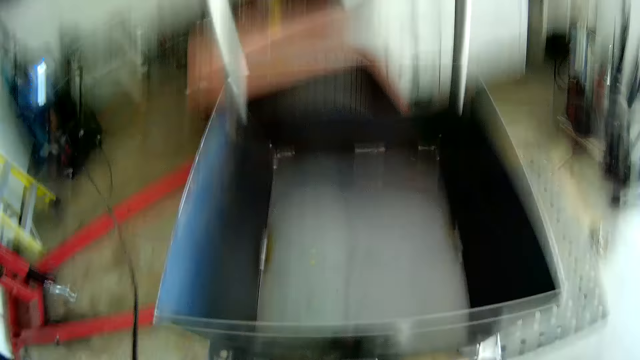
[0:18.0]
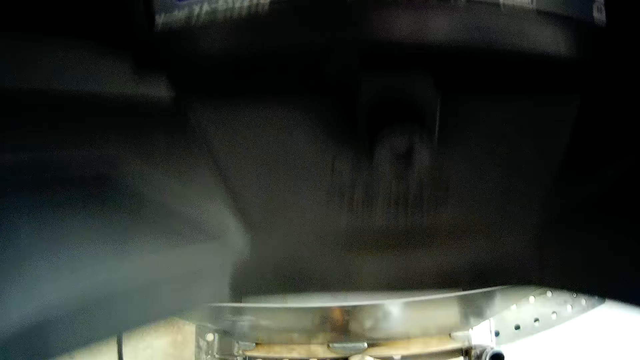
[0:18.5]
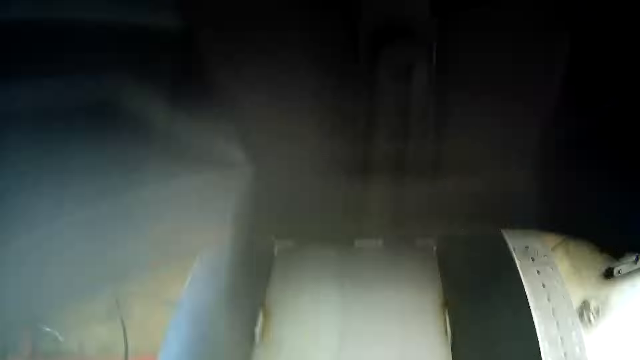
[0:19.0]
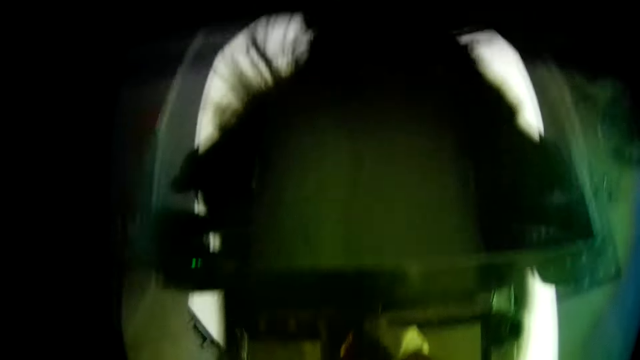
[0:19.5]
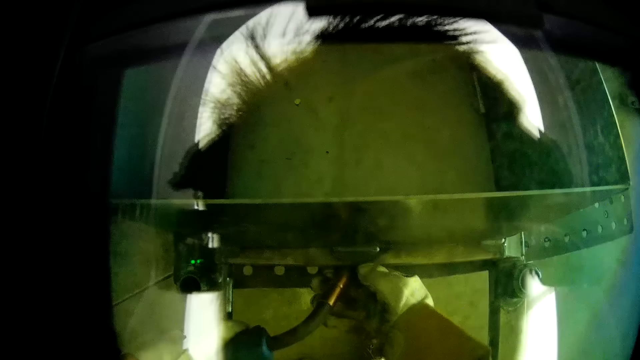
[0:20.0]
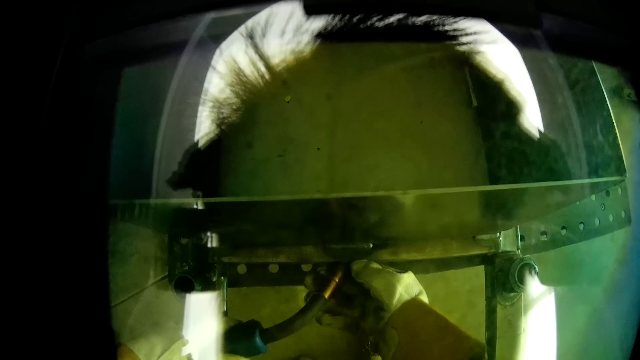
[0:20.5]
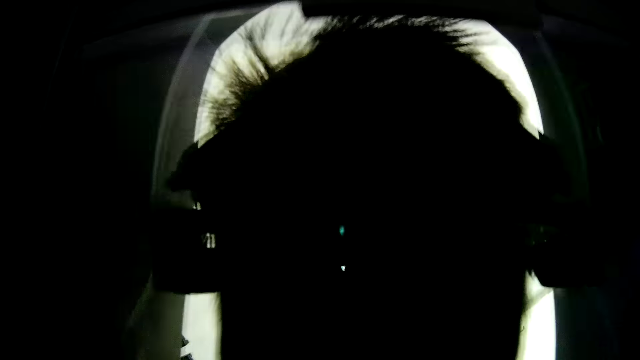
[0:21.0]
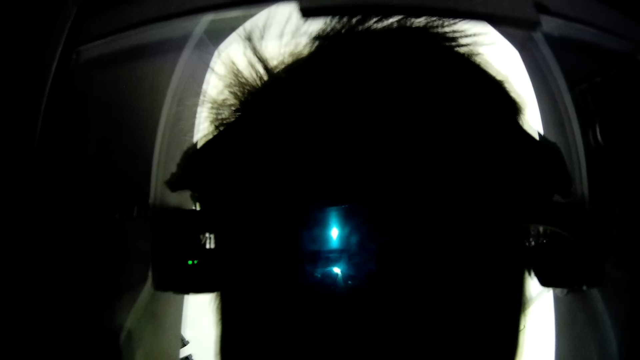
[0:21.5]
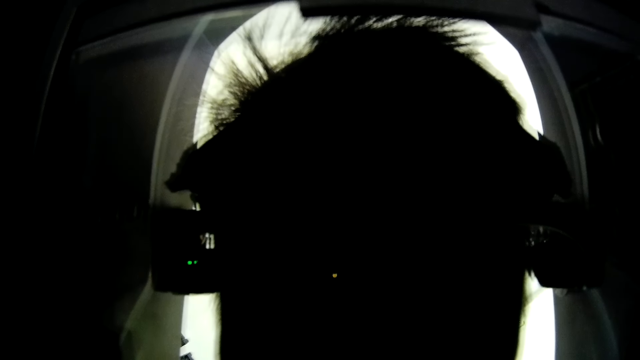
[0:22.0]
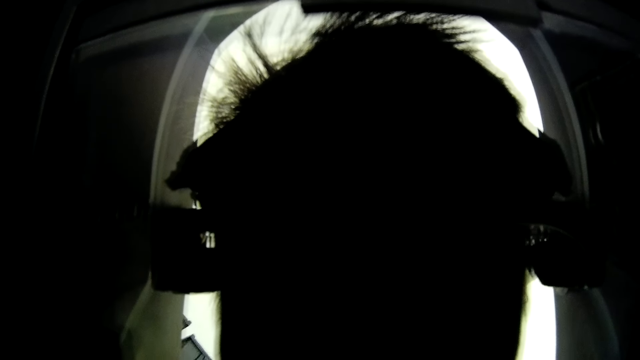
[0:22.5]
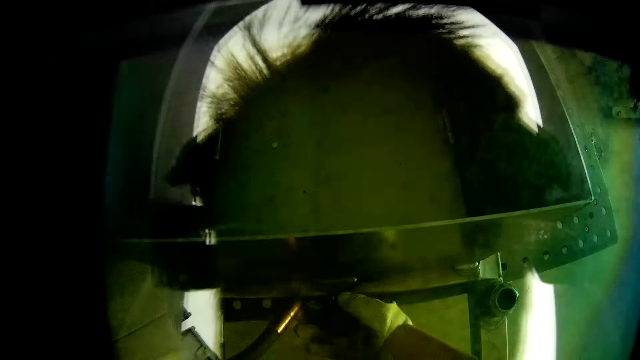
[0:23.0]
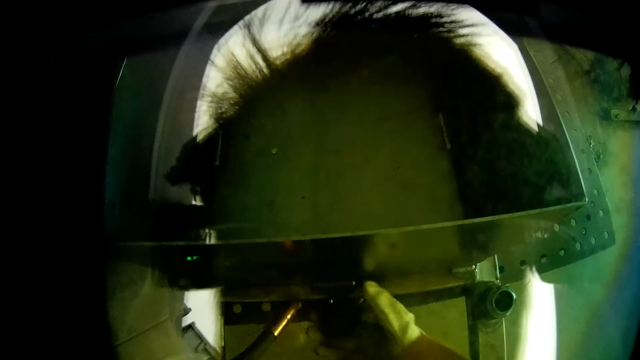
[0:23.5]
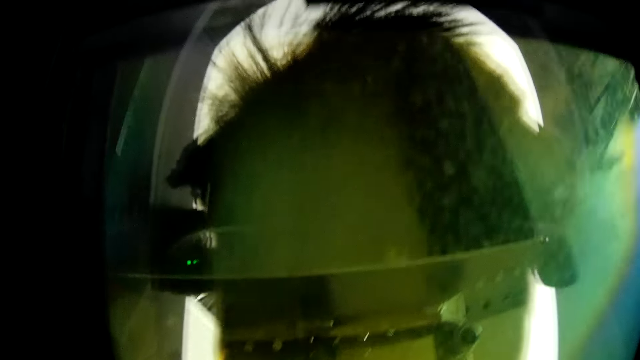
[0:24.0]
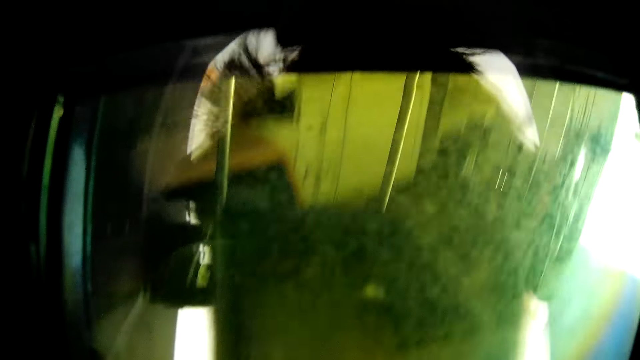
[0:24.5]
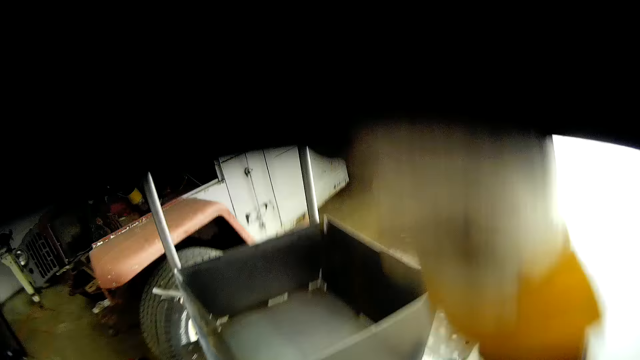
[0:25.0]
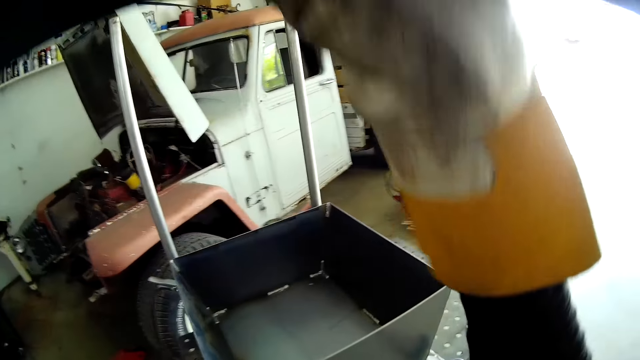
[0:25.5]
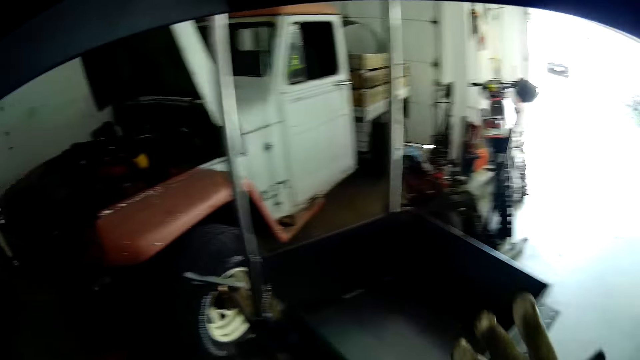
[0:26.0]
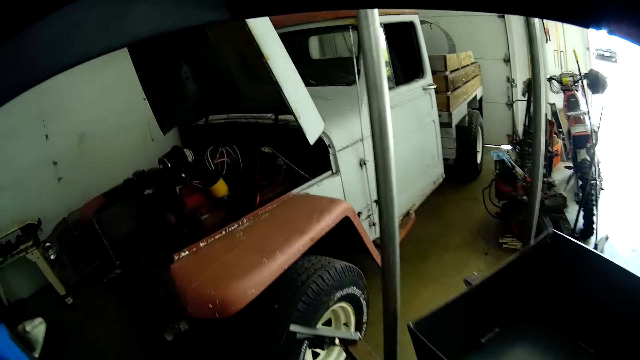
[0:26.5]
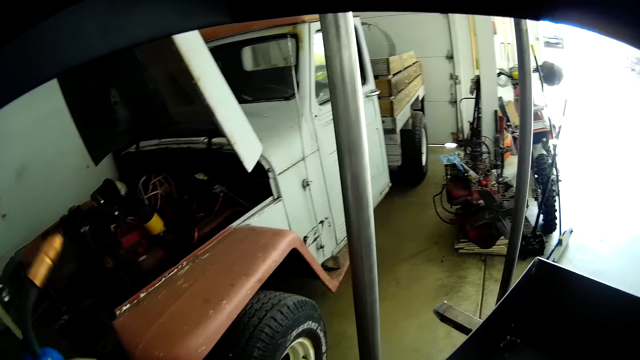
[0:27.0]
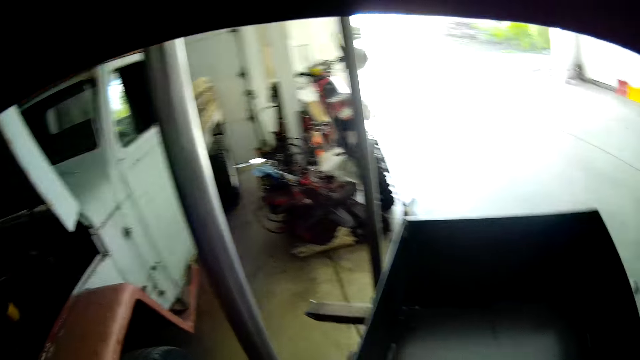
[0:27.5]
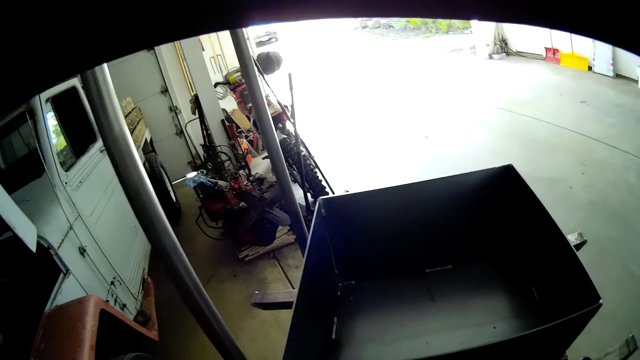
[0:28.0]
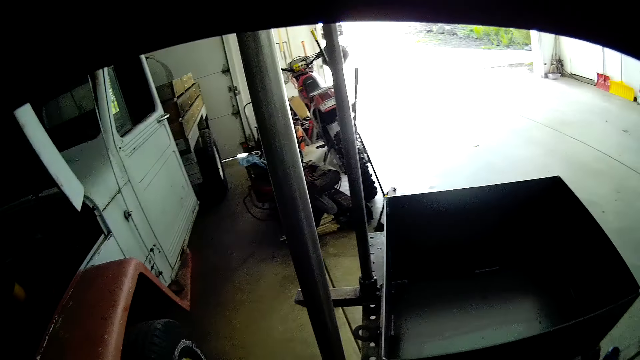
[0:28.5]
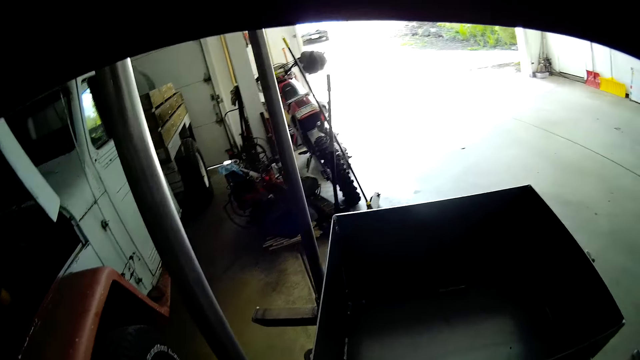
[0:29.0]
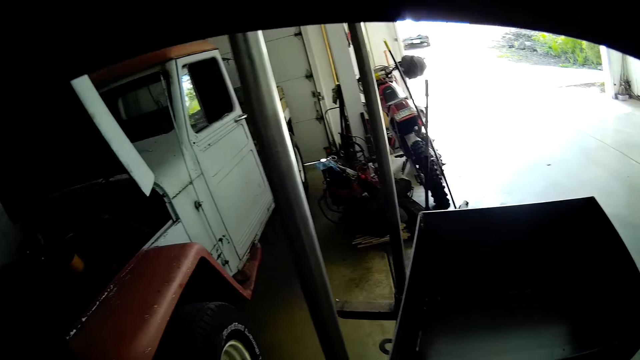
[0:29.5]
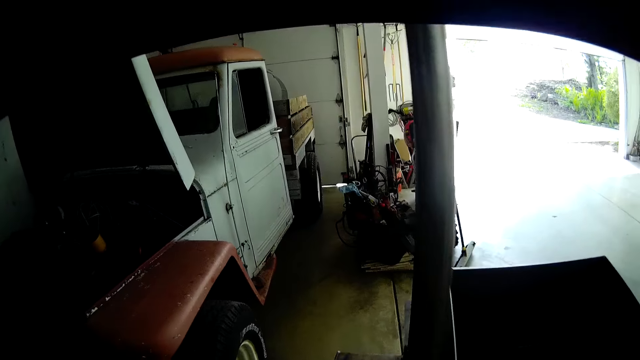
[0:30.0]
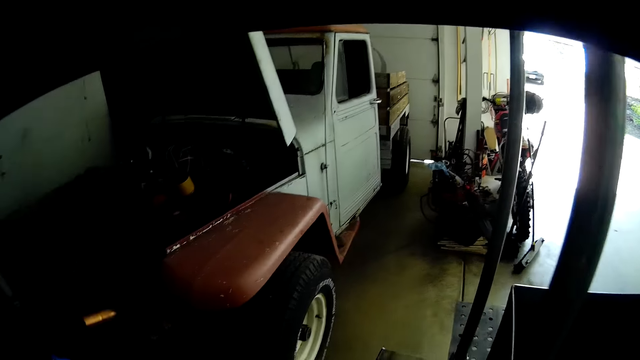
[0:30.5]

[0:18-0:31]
The camera wearer covers his face with a welding glass. He welds the griller with a welding torch in his hands. He opens his face with his right hand. He walks around. He holds the welding torch with his left hand.

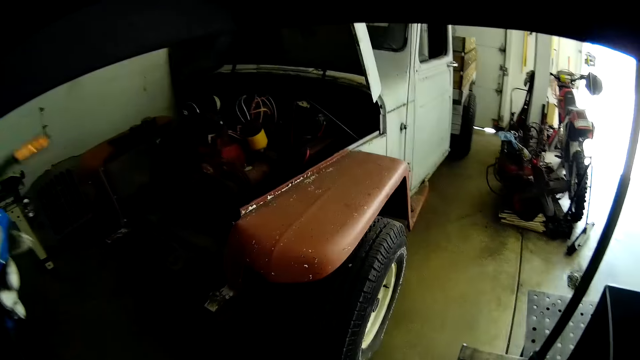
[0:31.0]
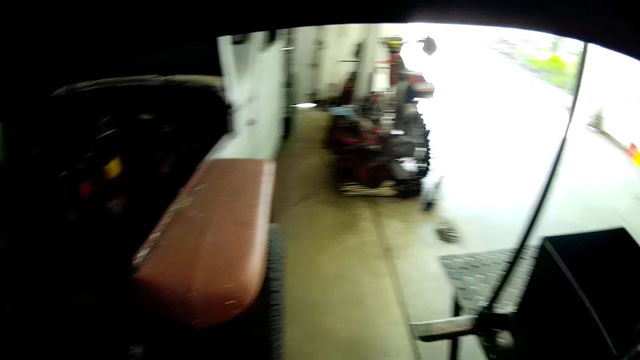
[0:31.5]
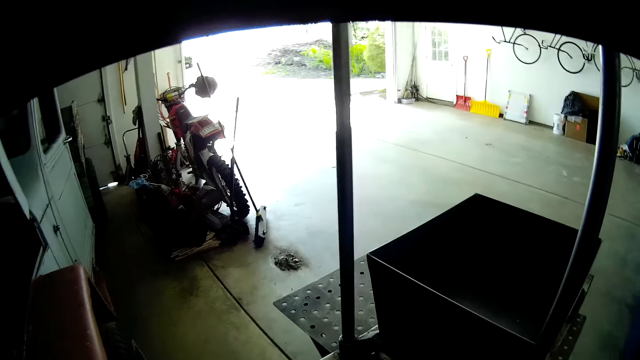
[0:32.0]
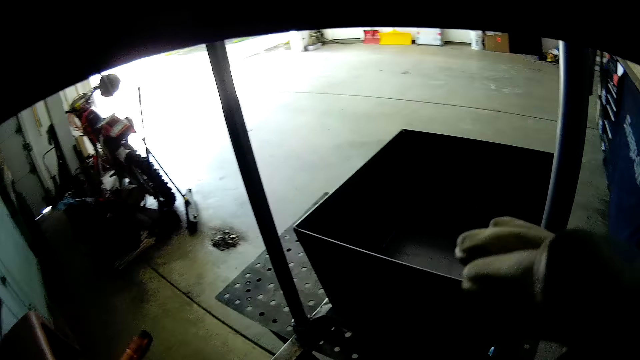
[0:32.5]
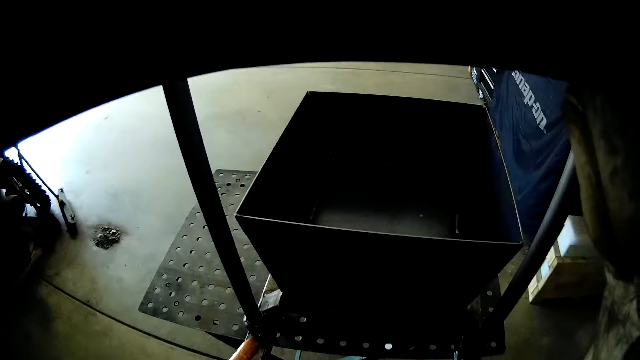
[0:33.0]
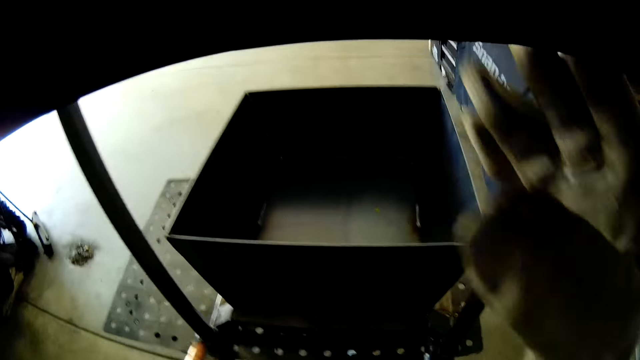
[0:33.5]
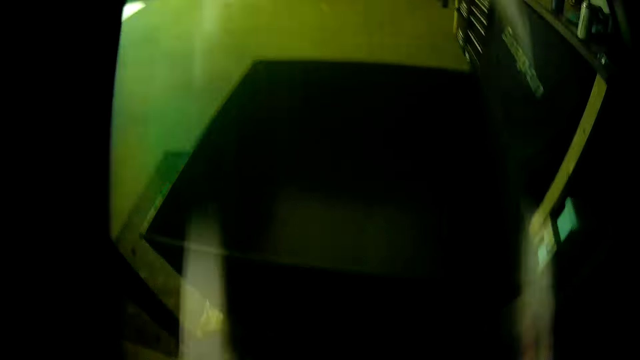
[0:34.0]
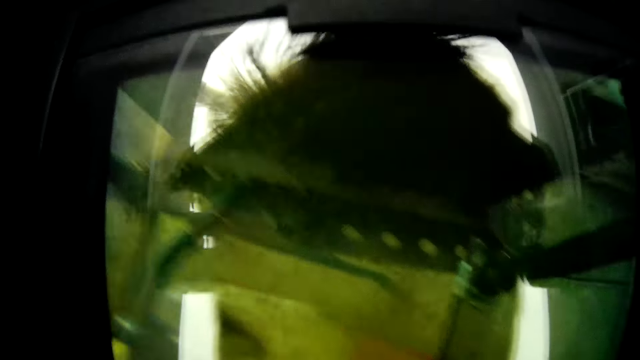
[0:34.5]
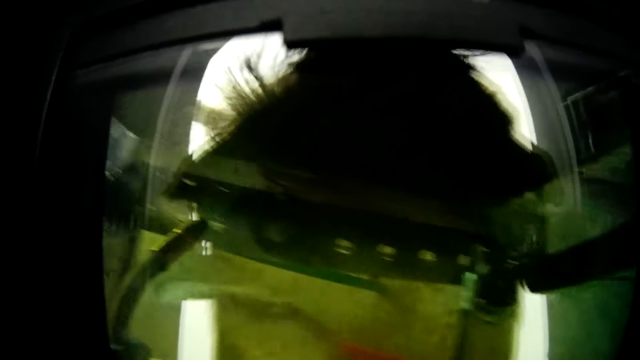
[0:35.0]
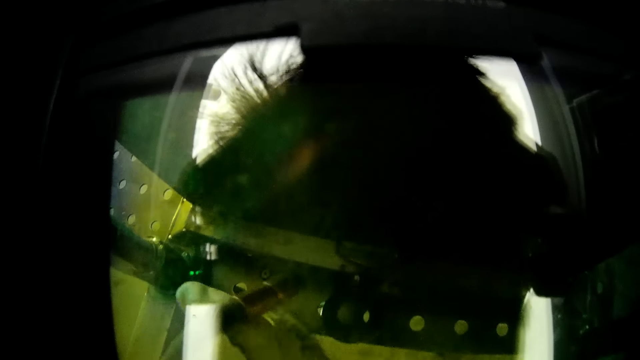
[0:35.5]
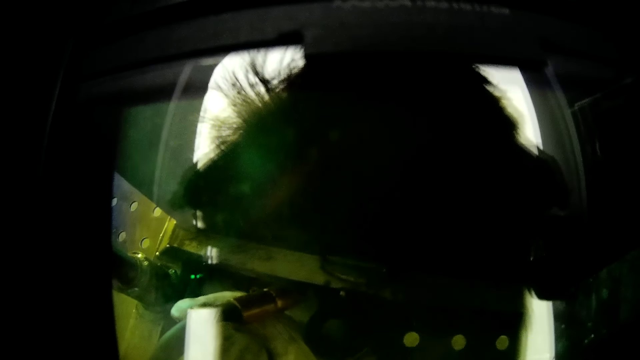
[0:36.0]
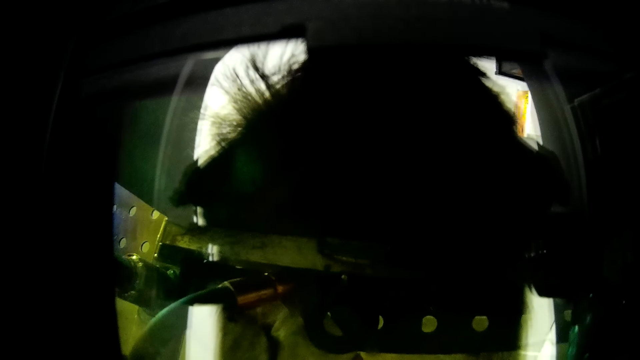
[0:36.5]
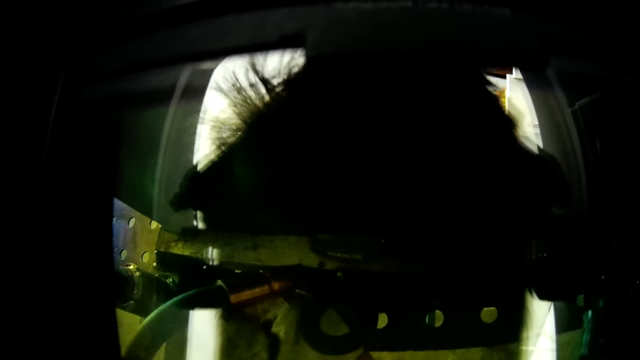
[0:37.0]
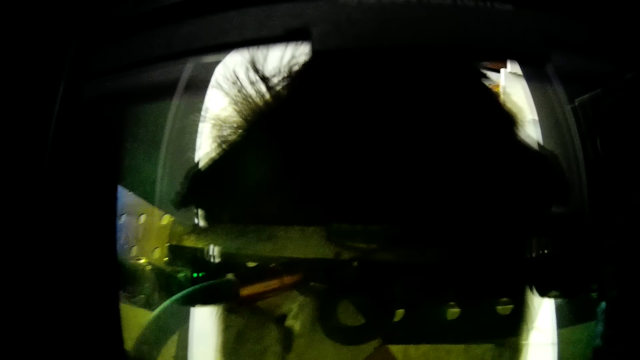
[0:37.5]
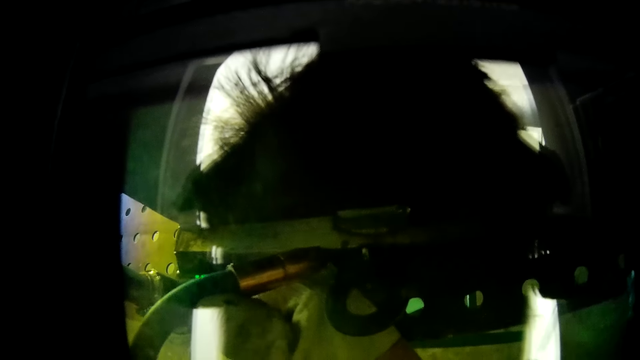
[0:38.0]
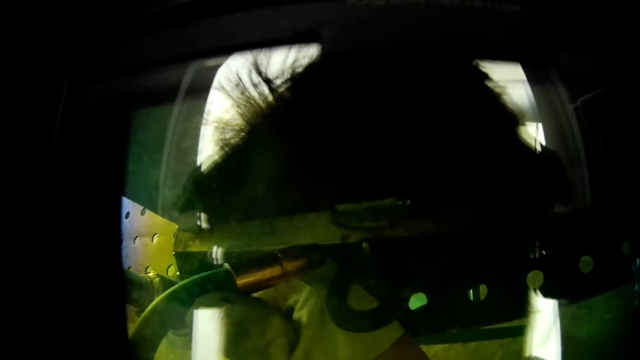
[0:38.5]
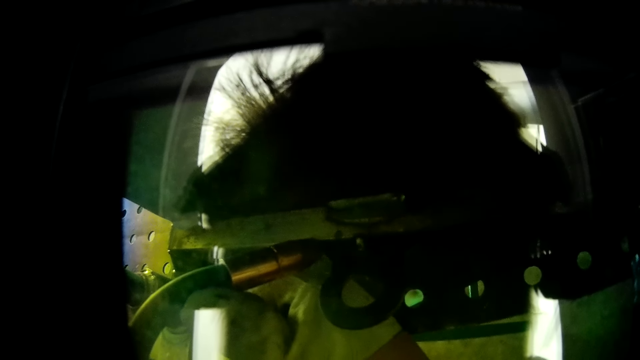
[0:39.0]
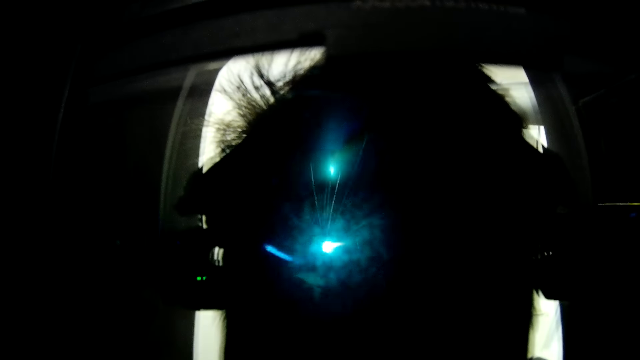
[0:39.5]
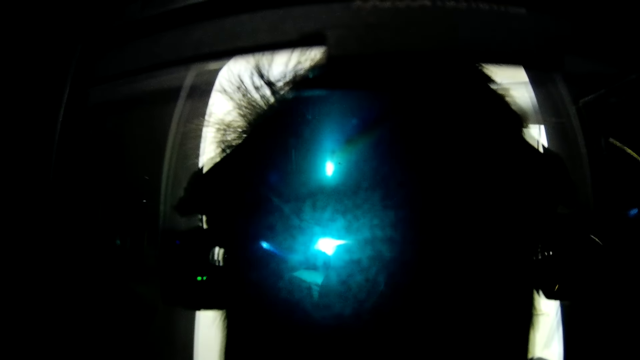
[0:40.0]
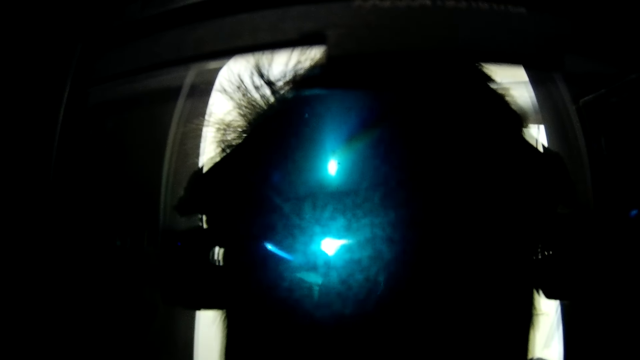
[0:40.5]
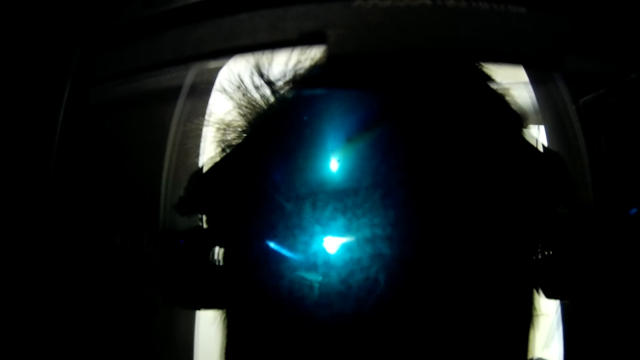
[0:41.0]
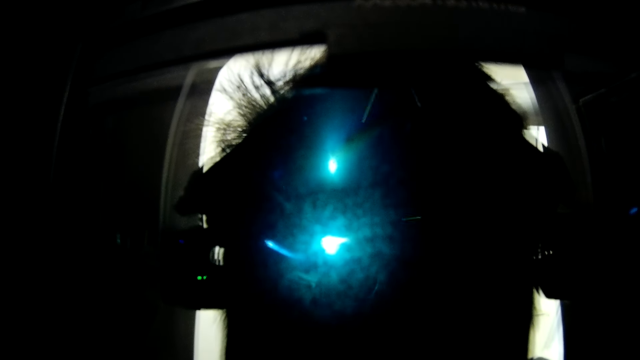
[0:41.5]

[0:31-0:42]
The camera wearer covers his face with the welding glass with his right hand. He sets the welding torch on the griller with his hands. He welds the griller with the welding torch in his hands.
